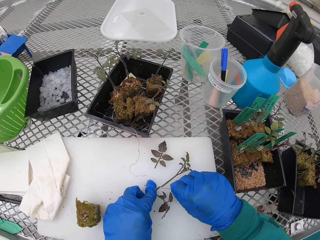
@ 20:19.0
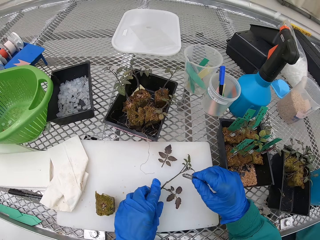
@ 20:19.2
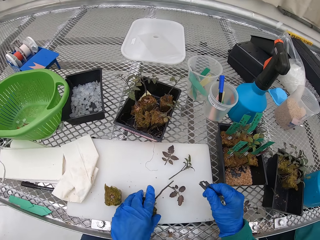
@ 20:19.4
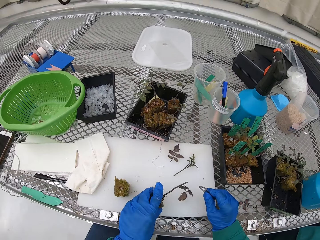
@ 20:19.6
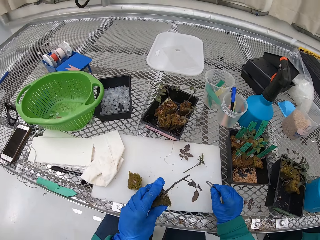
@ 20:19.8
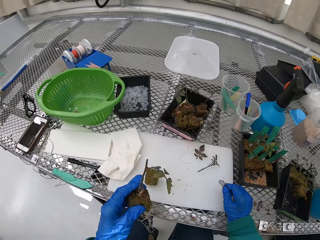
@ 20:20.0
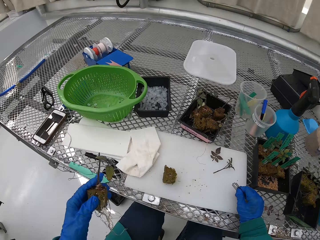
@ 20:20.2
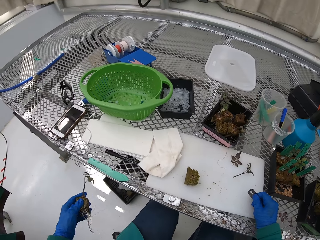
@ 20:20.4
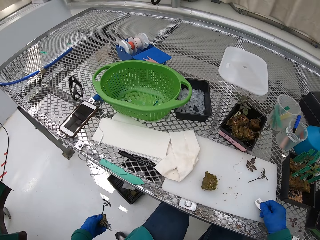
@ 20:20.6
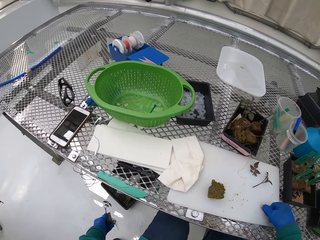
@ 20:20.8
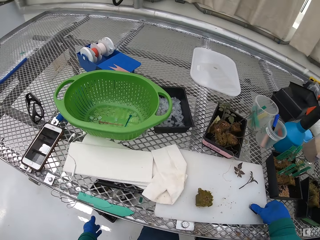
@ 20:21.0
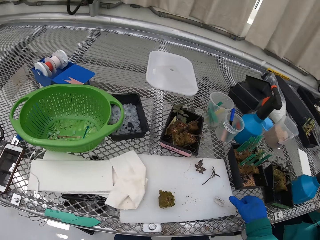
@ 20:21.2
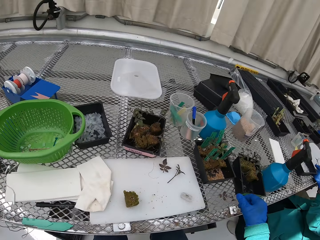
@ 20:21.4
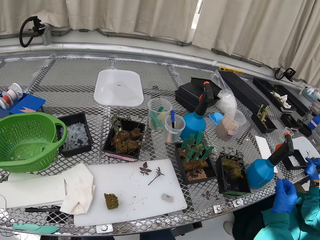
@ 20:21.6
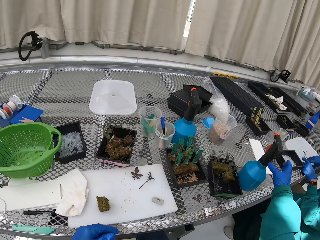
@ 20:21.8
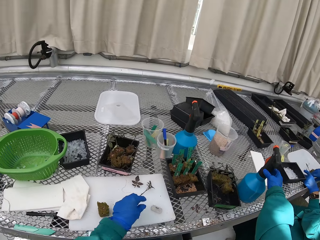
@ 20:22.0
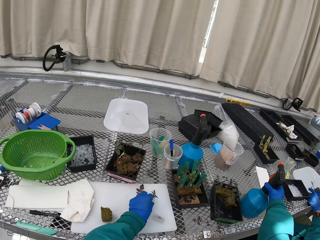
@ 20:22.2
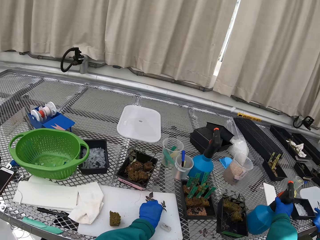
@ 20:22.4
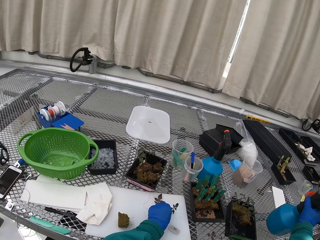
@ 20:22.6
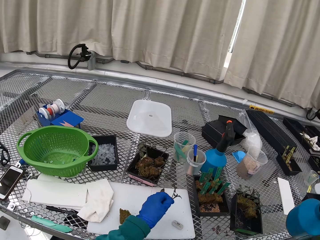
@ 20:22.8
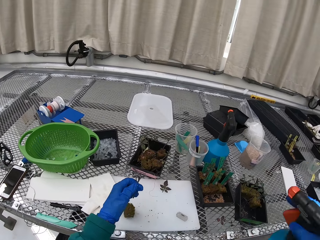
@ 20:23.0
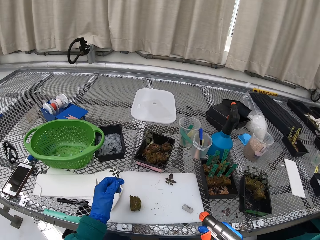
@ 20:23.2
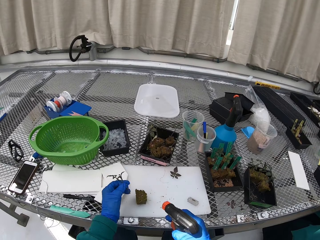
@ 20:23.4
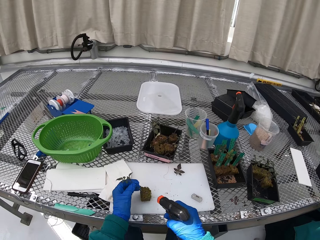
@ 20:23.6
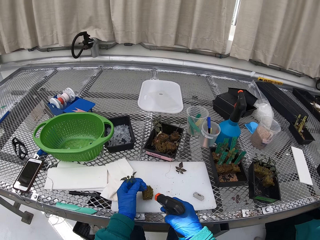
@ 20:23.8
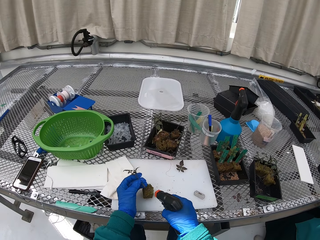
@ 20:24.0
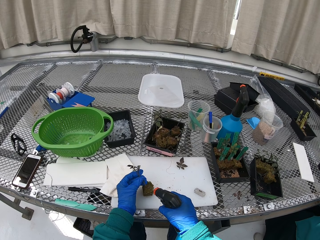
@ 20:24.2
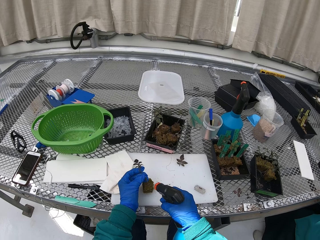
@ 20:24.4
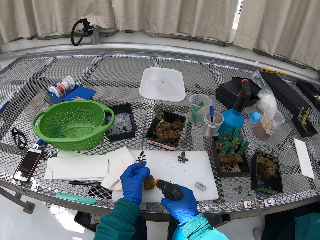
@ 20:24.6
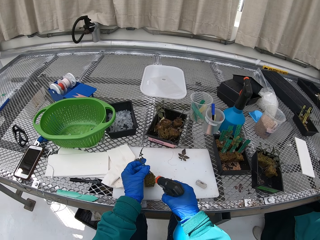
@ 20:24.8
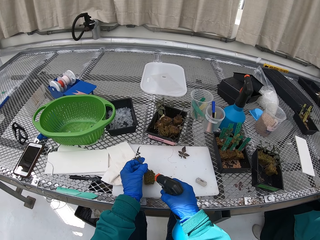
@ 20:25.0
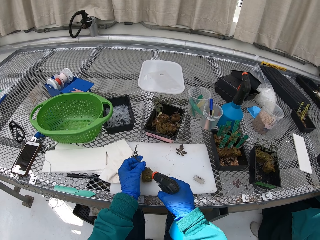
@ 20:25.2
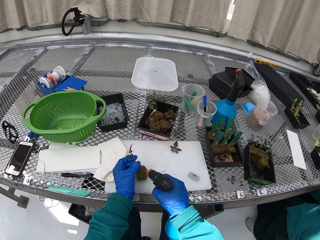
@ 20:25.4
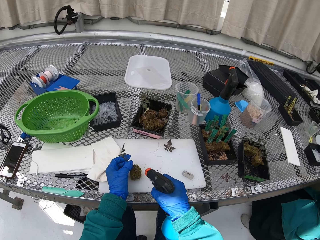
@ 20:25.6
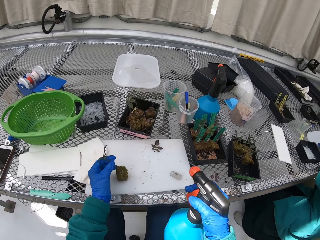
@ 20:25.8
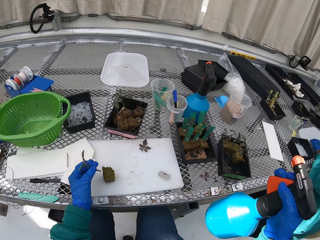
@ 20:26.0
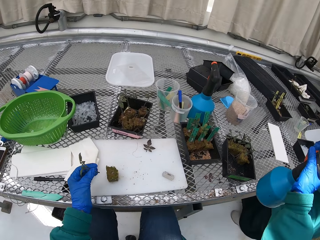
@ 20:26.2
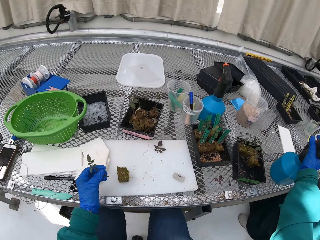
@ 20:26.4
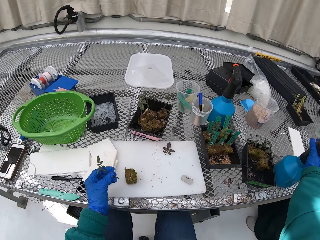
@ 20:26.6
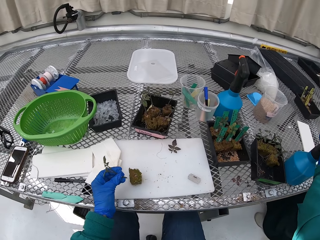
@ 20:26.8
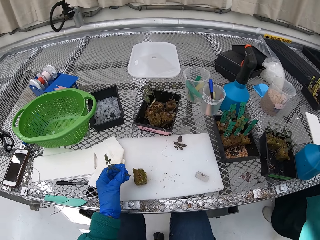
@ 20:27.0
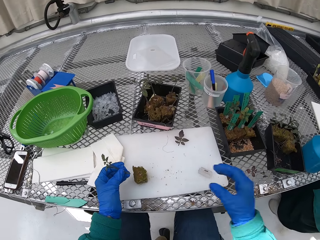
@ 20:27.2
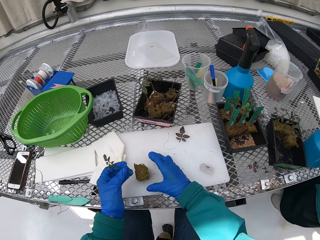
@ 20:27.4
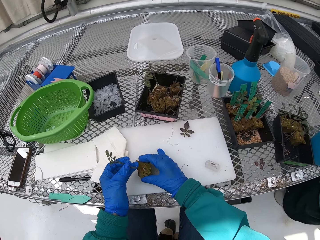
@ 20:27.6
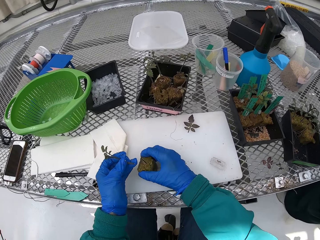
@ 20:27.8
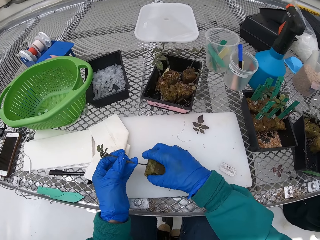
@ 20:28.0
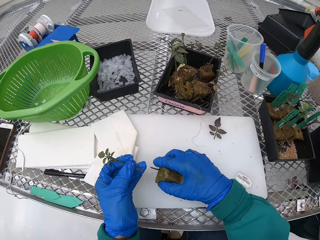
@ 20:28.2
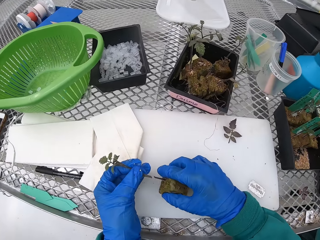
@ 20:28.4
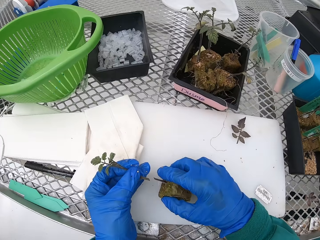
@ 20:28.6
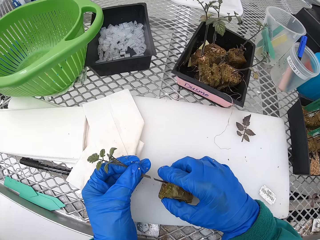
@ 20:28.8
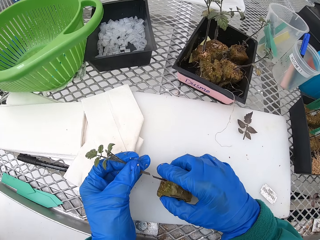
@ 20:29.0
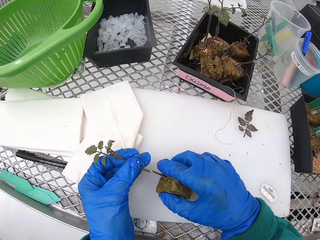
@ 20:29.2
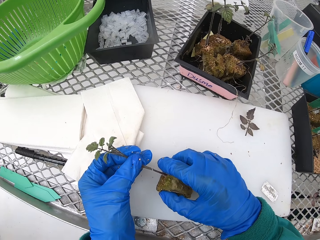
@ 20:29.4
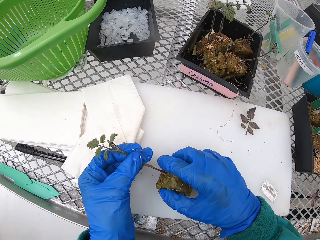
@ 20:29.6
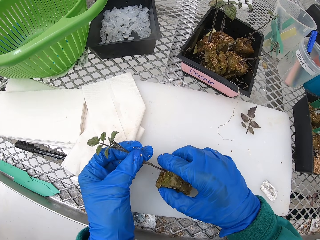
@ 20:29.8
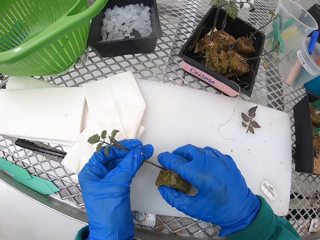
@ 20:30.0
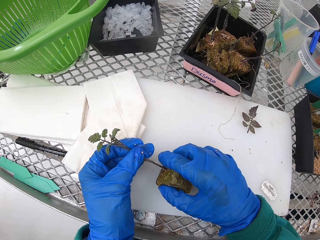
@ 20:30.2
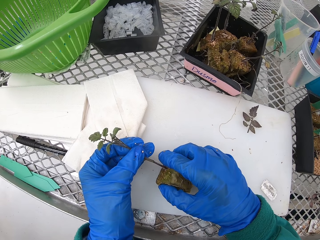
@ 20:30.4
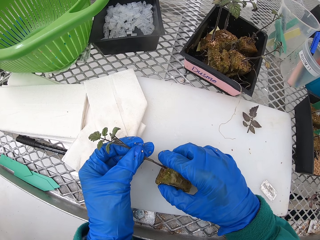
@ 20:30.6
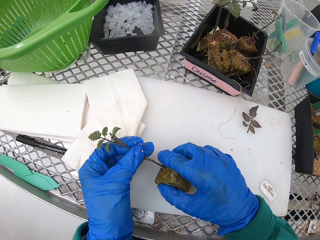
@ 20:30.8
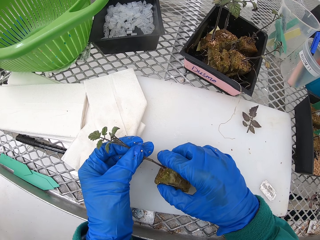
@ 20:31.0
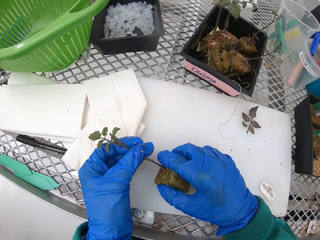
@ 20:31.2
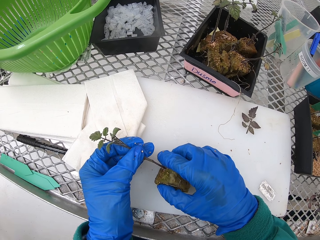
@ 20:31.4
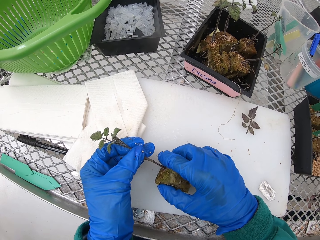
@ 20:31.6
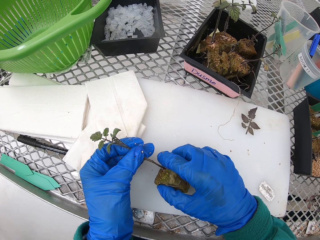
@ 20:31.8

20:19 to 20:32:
The camera wearer throws the soil to the waste bin. They throw a part of the plant in the waste bin. They pick up the spray. They hold the flower. They spray the plant. They put the spray down. They join the flower to the stem.

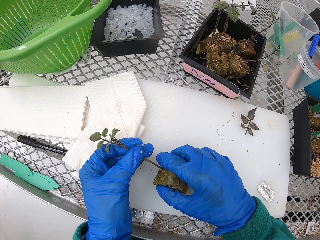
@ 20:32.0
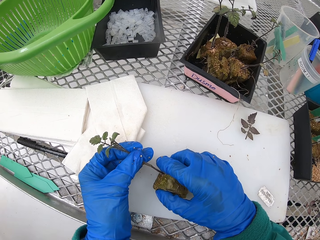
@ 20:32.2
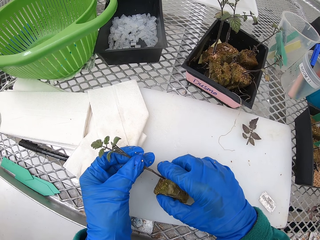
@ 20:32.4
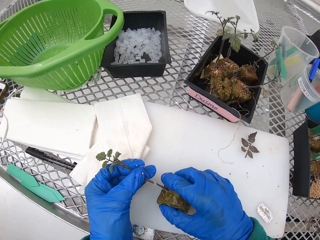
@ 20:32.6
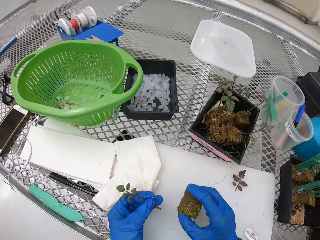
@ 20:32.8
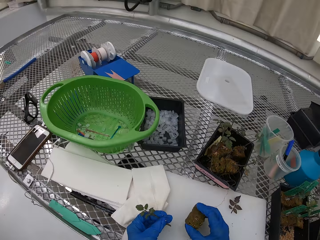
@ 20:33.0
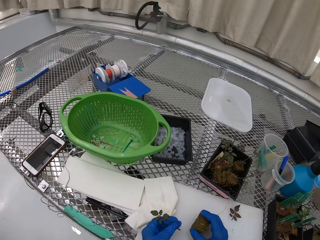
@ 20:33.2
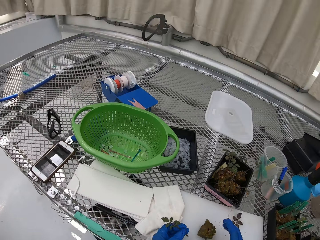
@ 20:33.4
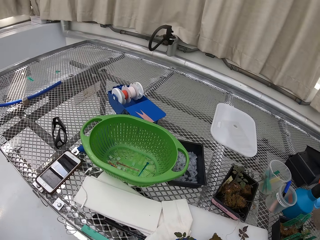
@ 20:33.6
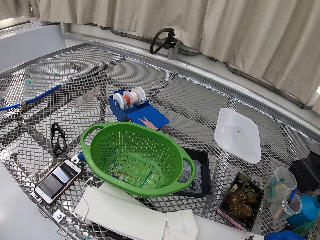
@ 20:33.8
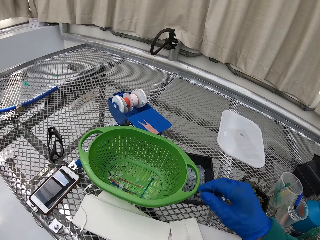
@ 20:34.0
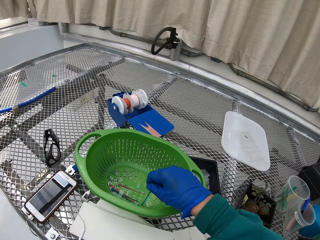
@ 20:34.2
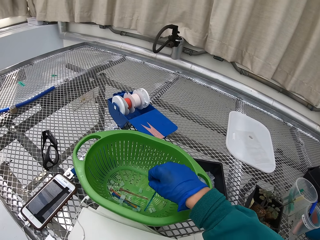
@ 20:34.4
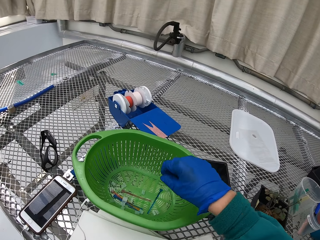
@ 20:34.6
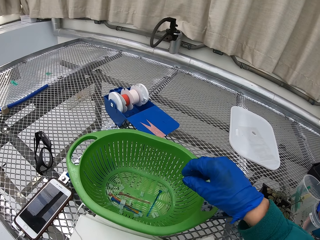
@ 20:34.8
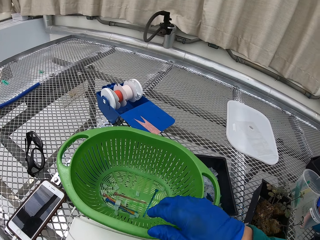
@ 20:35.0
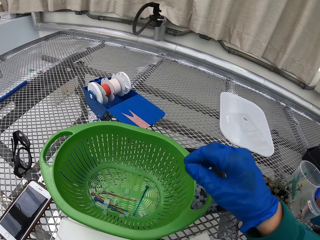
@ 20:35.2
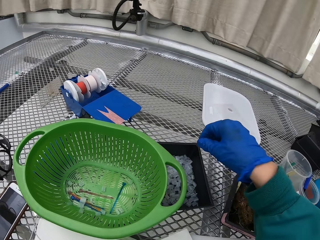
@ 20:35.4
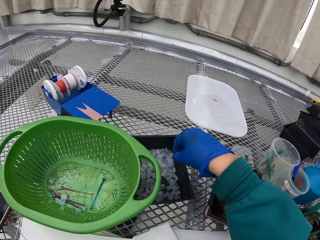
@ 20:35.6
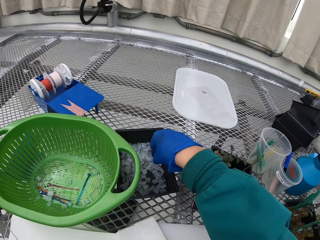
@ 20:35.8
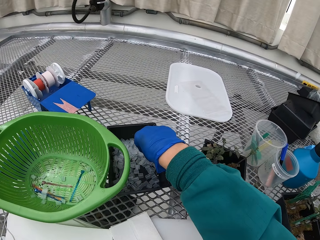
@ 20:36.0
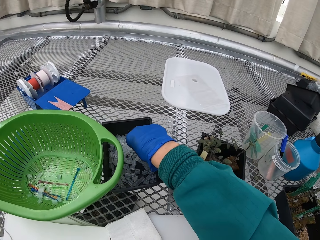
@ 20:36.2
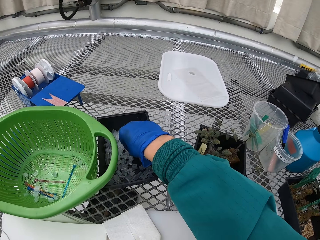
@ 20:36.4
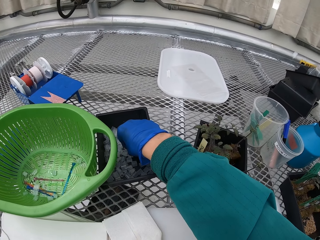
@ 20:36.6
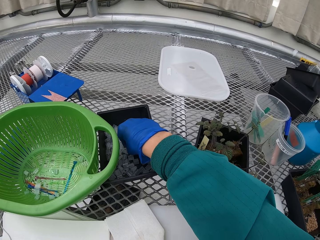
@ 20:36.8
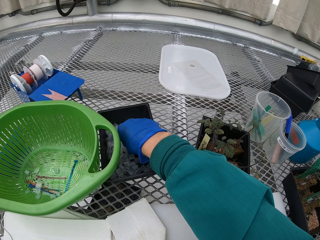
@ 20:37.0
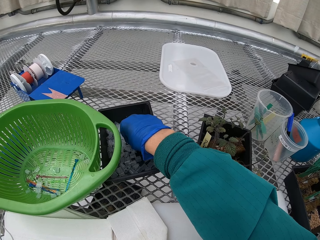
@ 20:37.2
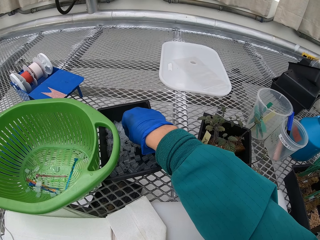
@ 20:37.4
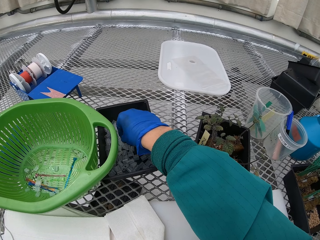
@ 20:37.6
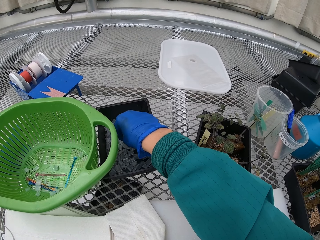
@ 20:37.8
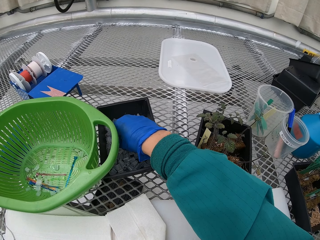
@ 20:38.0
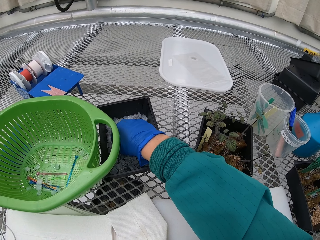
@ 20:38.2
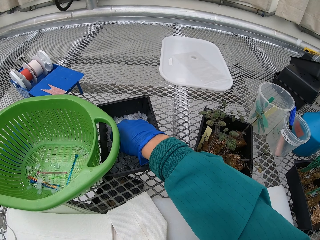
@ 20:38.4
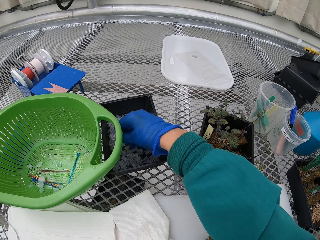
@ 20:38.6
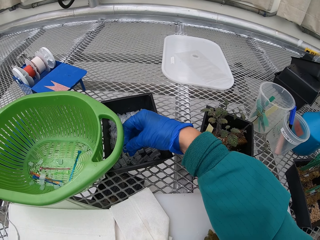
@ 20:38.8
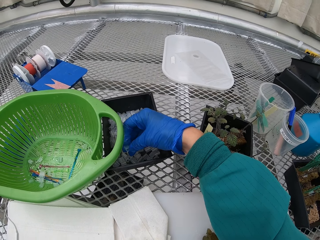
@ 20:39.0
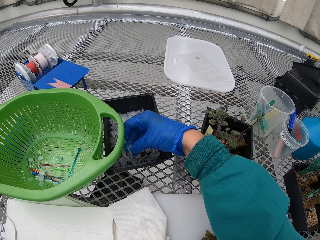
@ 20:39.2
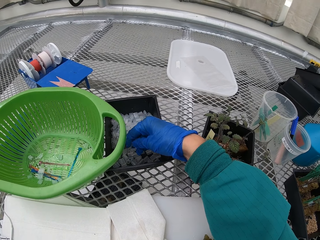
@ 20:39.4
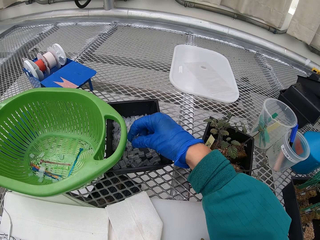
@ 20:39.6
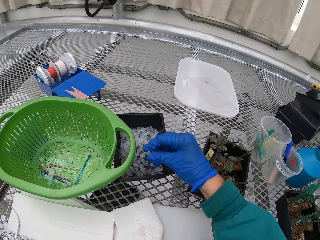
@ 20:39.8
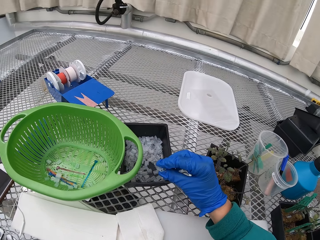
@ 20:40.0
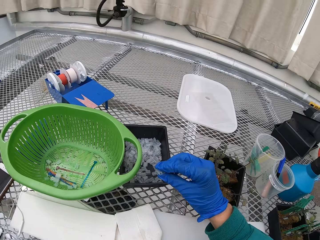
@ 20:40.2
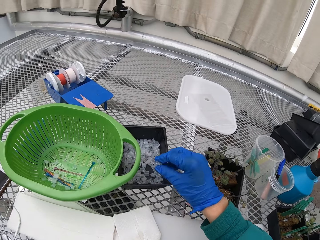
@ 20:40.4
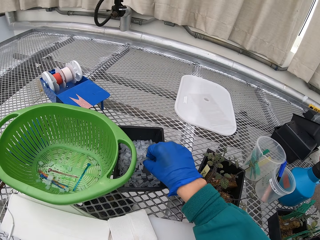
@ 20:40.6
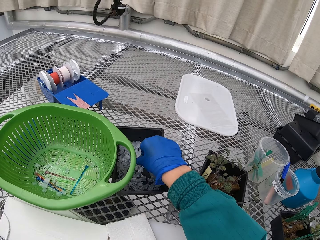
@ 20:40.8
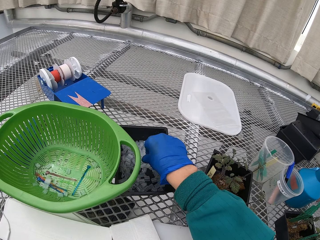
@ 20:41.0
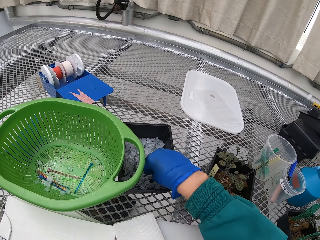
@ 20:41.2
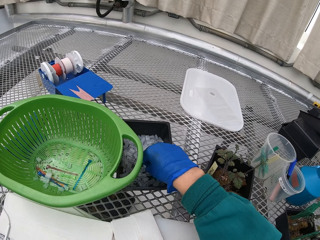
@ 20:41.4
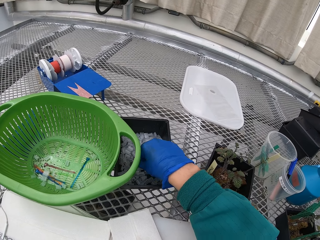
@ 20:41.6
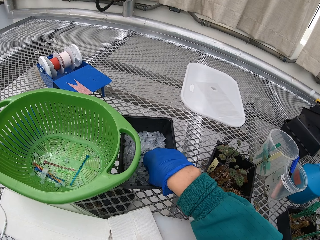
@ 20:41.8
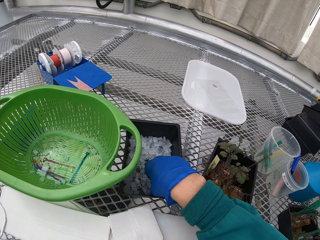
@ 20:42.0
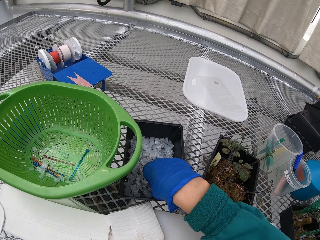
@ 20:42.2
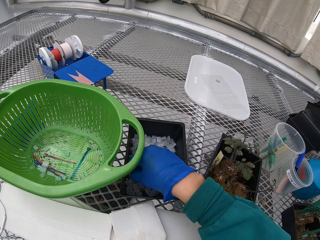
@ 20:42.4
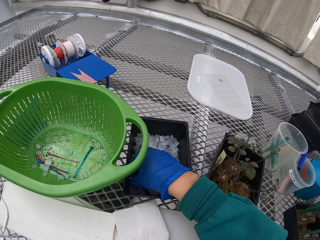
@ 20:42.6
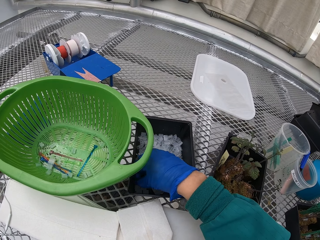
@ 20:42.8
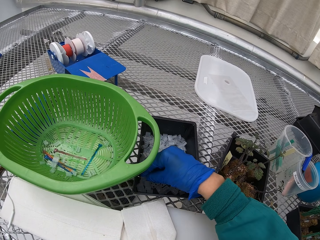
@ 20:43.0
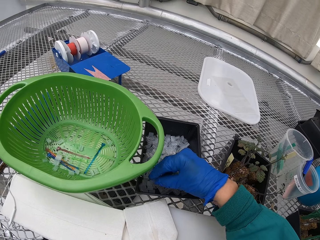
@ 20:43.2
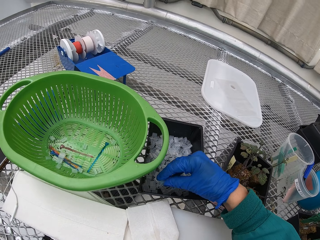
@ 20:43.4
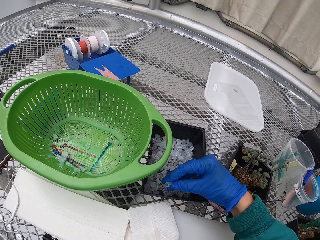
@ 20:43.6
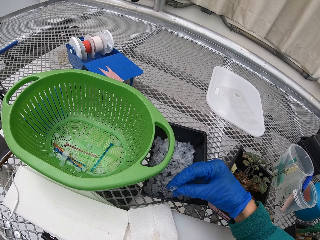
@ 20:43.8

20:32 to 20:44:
The camera wearer picks the floral tubes from the plastic bowl.
